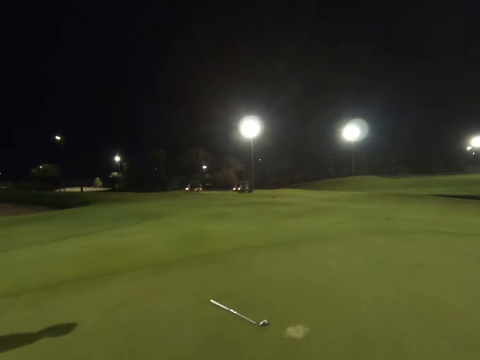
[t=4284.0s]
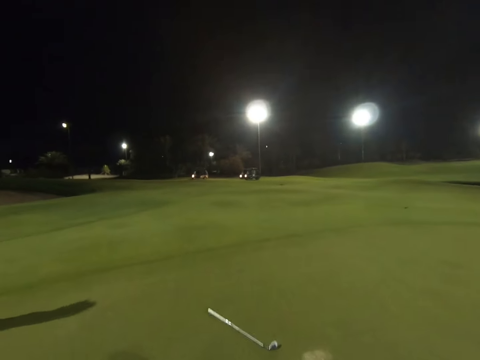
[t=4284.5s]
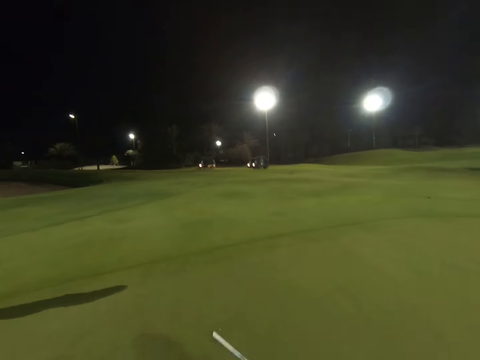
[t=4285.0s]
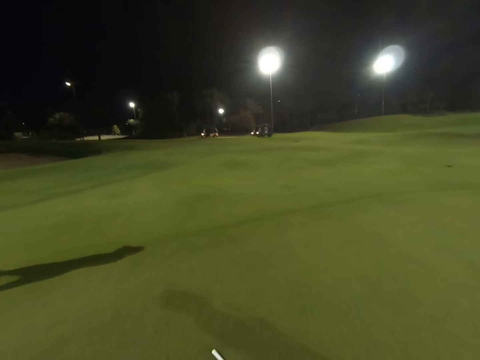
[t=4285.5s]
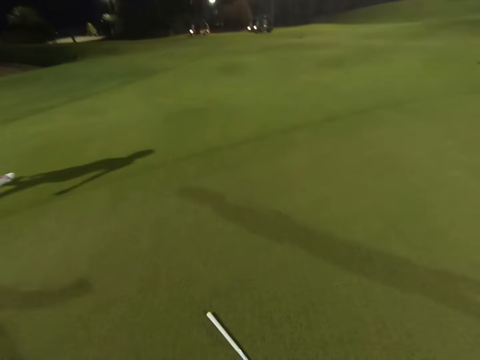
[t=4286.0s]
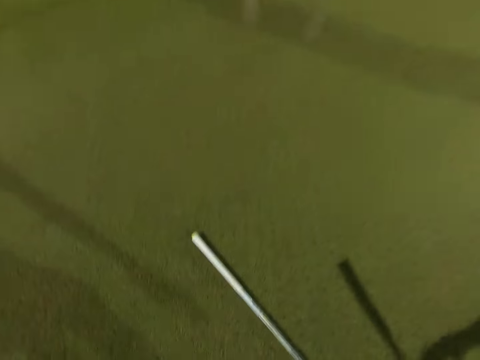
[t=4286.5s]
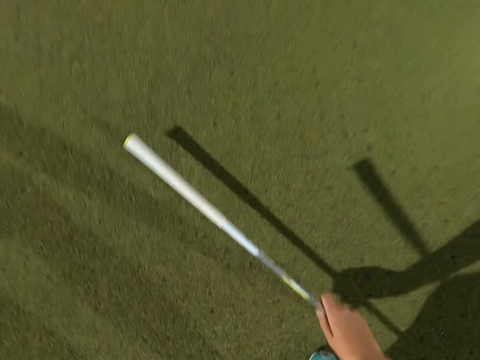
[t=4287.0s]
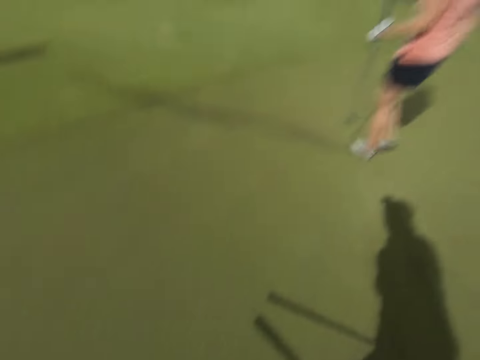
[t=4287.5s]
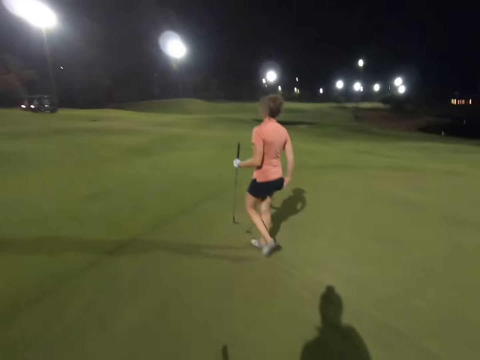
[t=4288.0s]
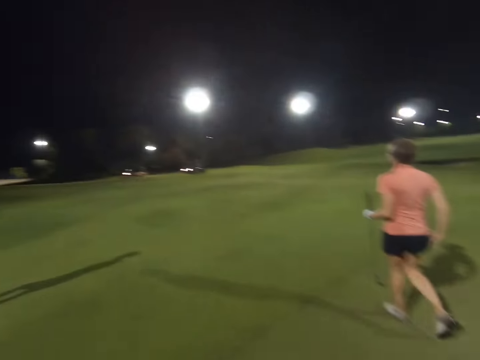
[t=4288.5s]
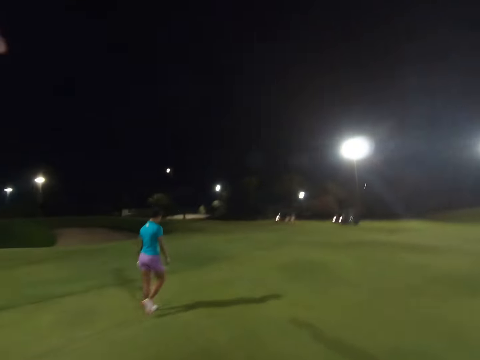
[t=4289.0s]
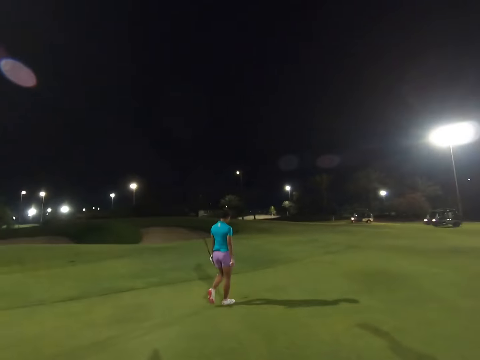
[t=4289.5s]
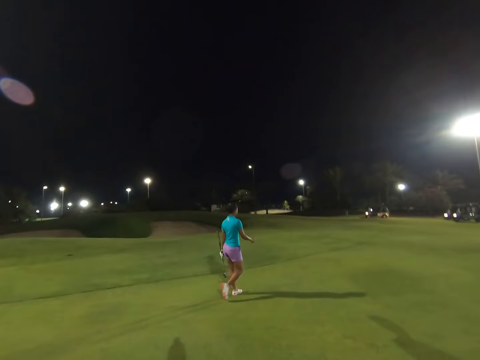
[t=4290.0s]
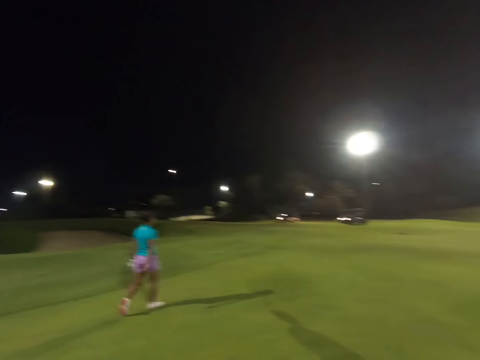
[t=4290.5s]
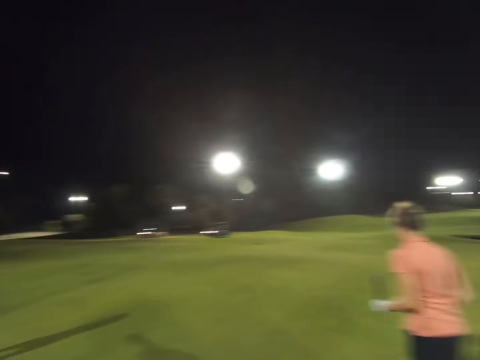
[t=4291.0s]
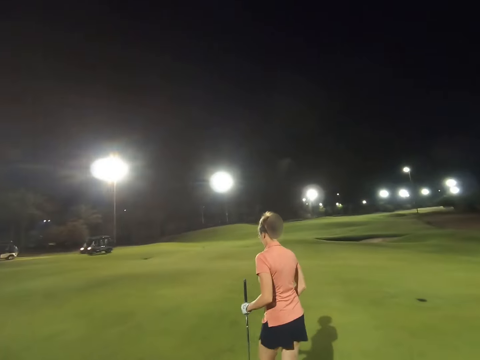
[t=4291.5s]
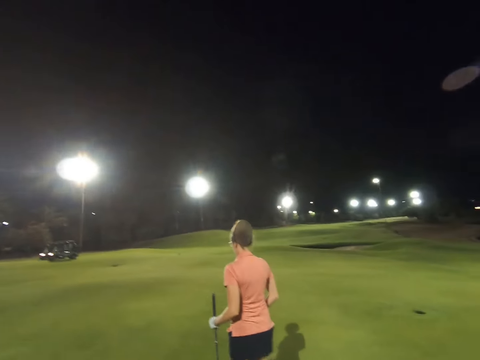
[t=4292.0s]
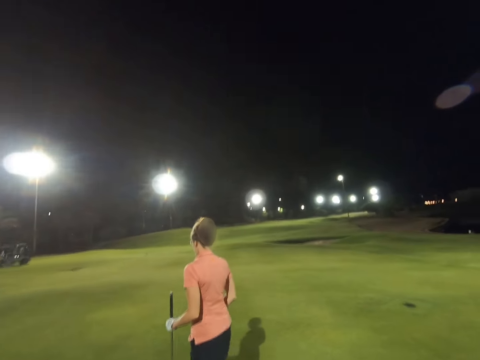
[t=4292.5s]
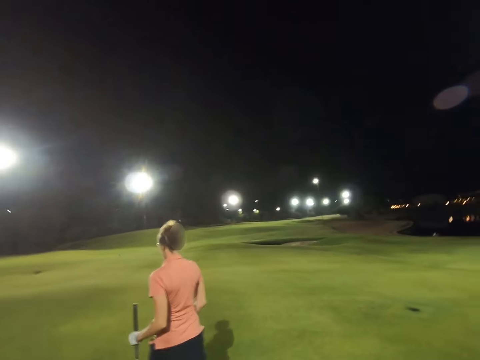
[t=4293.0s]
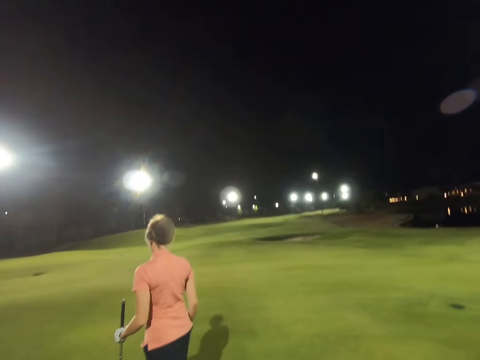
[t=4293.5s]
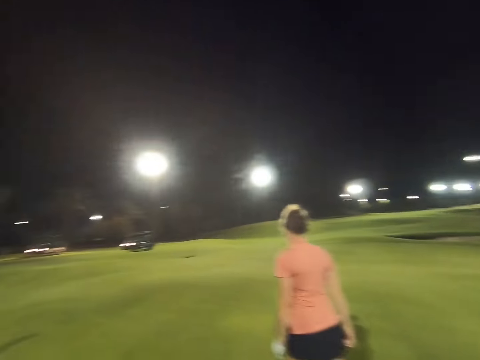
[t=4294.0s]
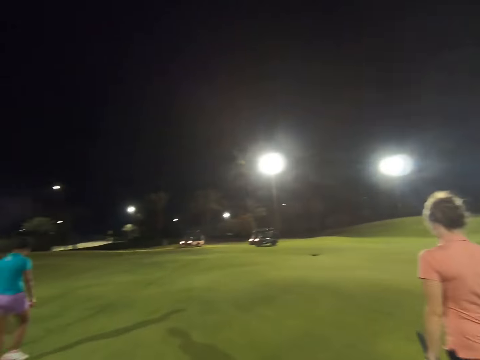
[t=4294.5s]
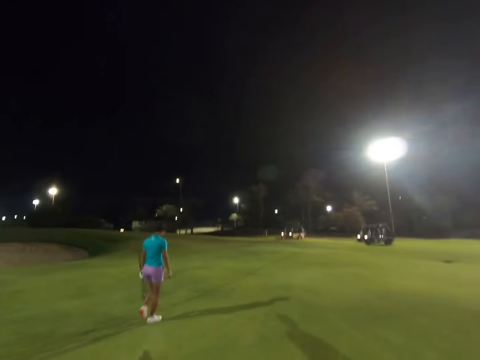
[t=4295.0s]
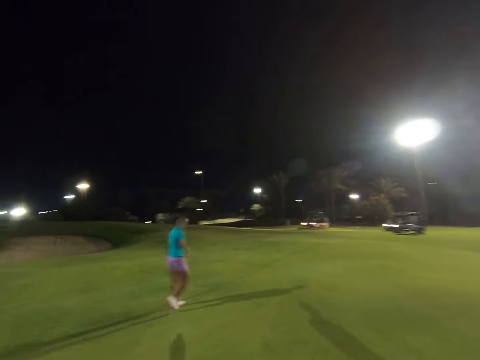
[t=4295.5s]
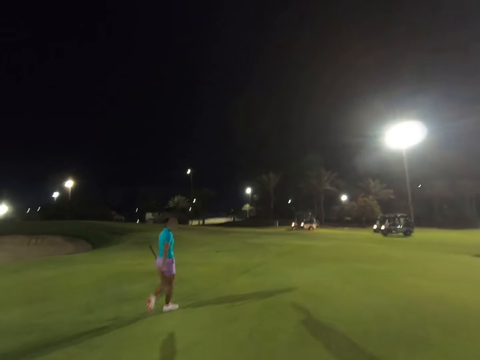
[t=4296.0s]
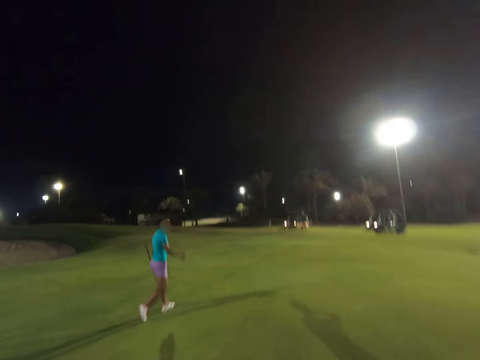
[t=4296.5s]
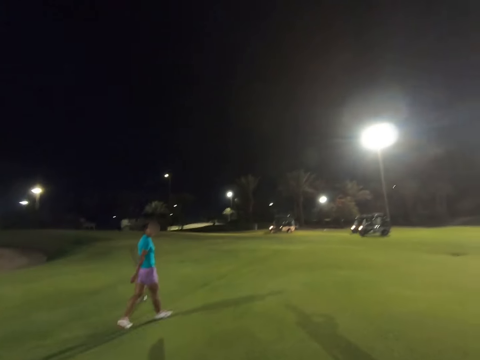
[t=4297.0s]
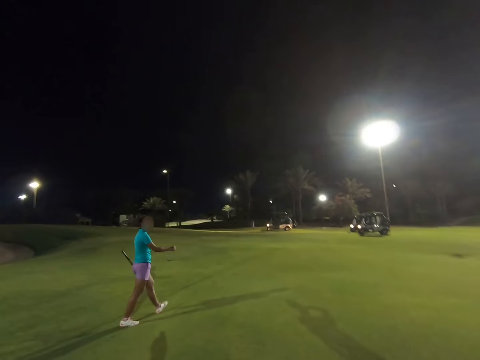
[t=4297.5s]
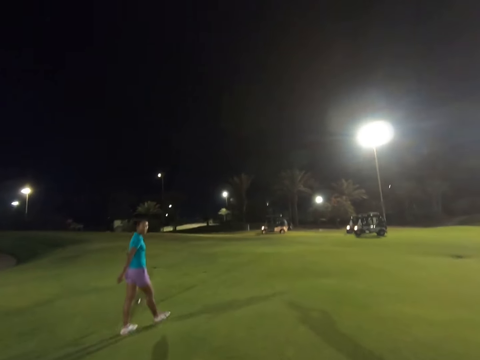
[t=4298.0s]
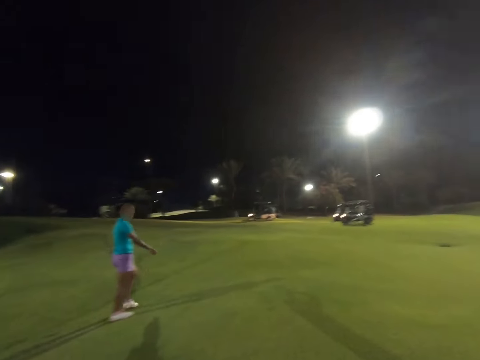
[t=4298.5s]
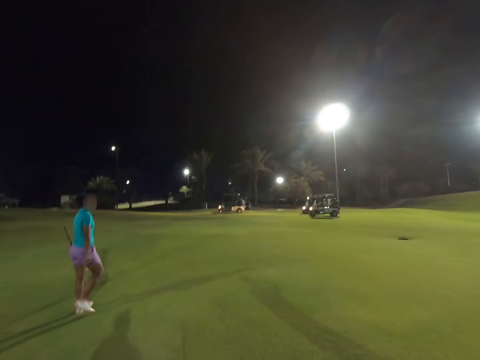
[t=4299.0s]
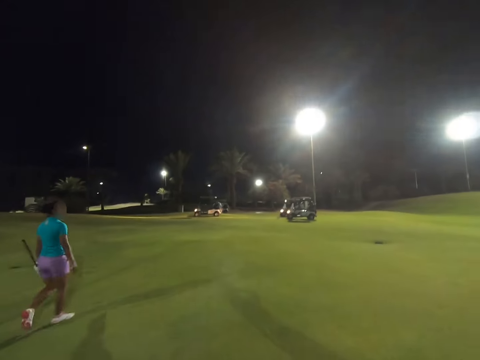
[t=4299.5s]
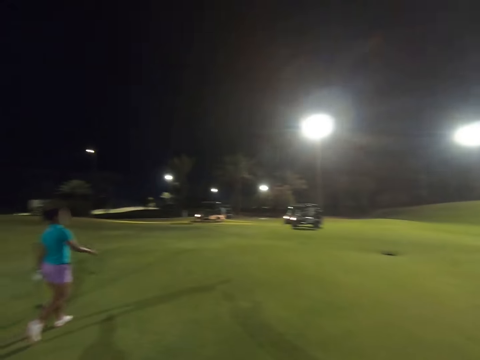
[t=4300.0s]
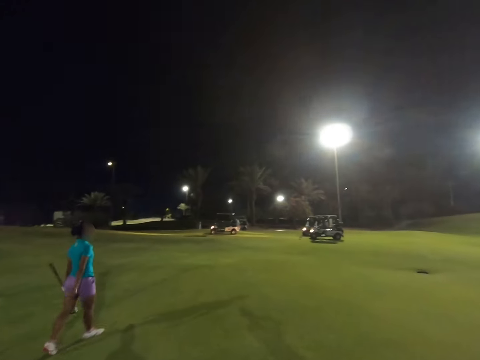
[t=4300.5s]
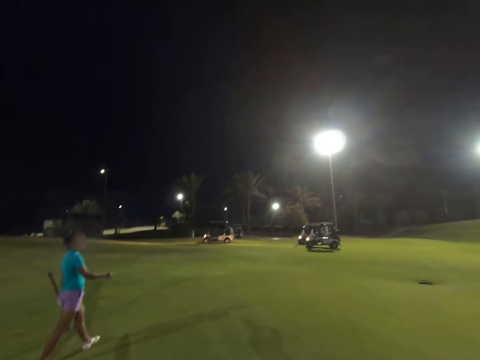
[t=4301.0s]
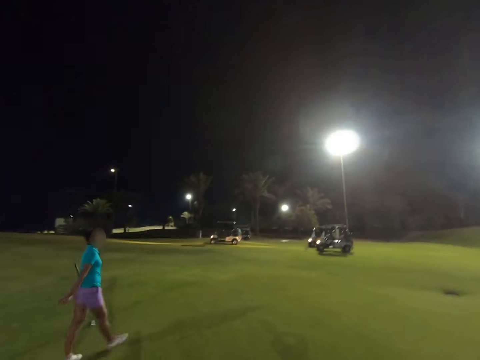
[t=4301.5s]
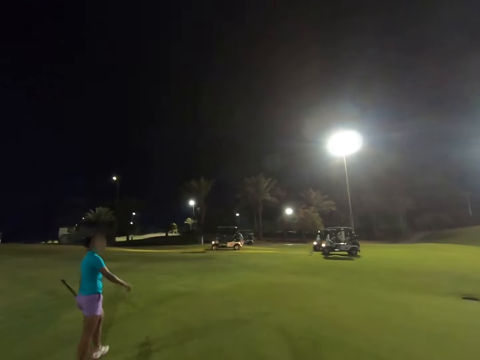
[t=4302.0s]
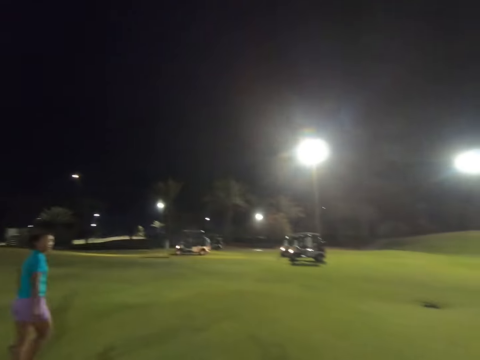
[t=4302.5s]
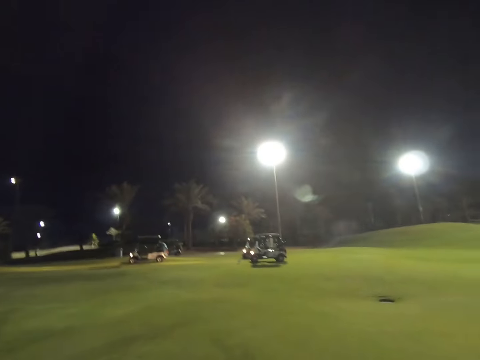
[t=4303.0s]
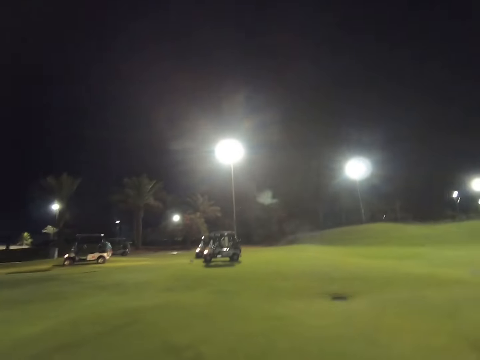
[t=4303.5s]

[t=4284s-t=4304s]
The camera wearer picks up the golf club on the ground. They walk around the field. A woman walks across the golf course towards the golf cart. The camera wearer and another woman walk towards the golf cart.

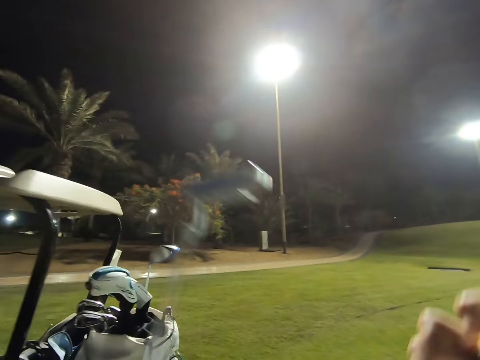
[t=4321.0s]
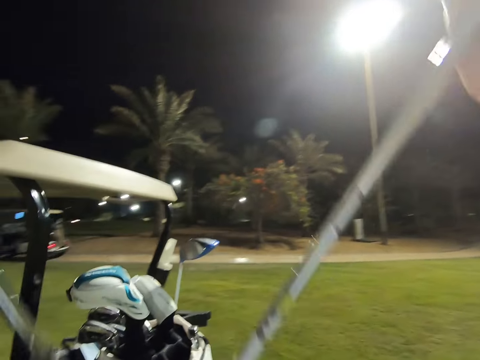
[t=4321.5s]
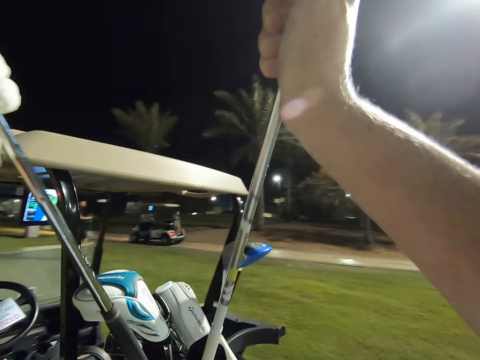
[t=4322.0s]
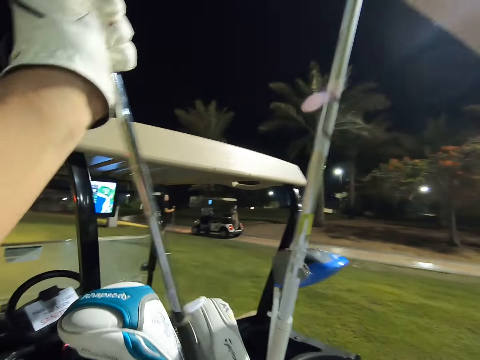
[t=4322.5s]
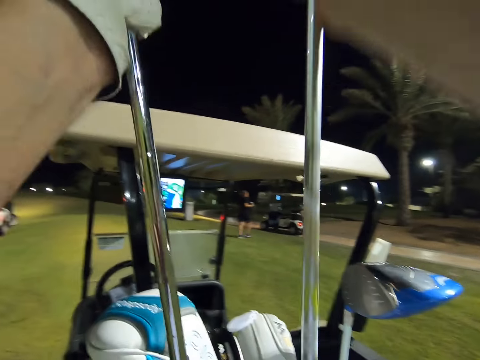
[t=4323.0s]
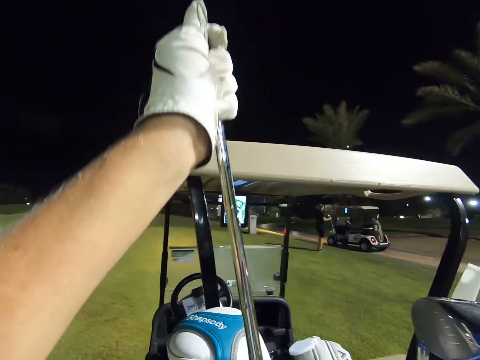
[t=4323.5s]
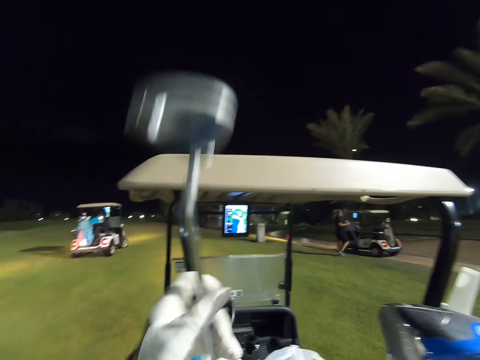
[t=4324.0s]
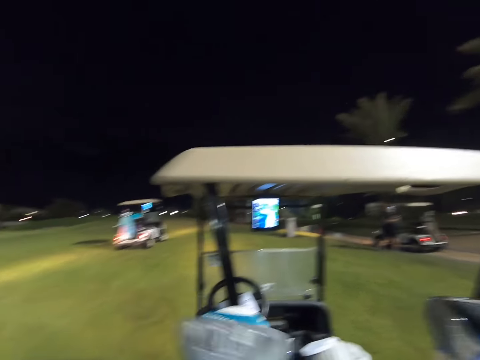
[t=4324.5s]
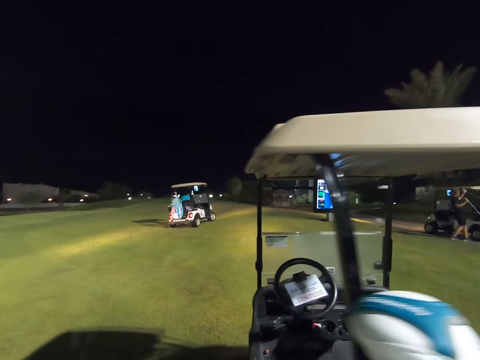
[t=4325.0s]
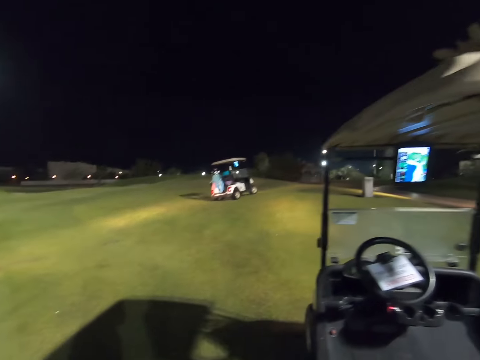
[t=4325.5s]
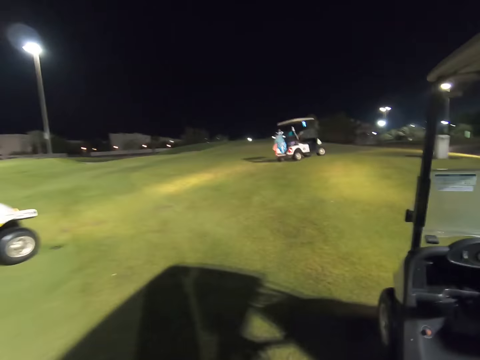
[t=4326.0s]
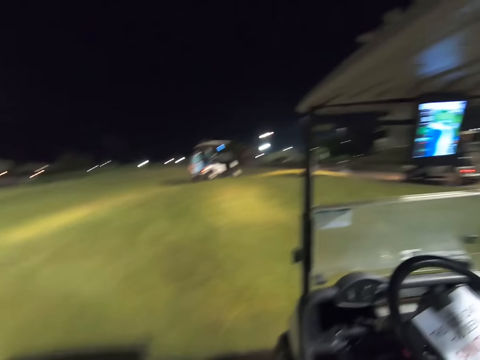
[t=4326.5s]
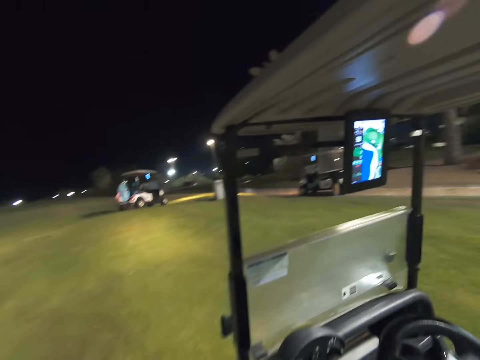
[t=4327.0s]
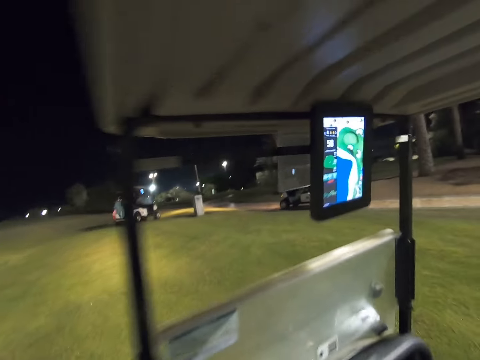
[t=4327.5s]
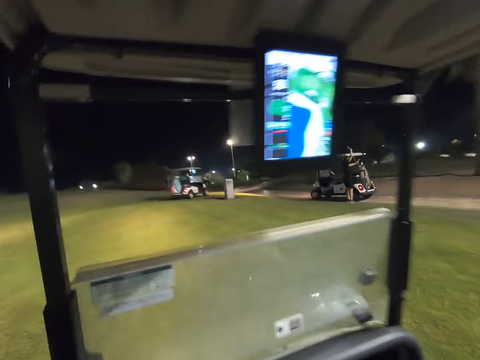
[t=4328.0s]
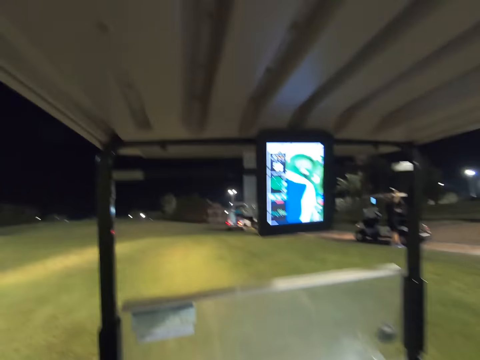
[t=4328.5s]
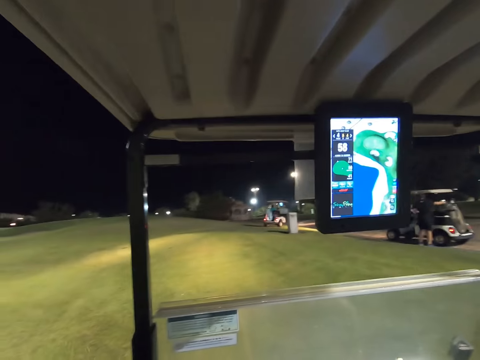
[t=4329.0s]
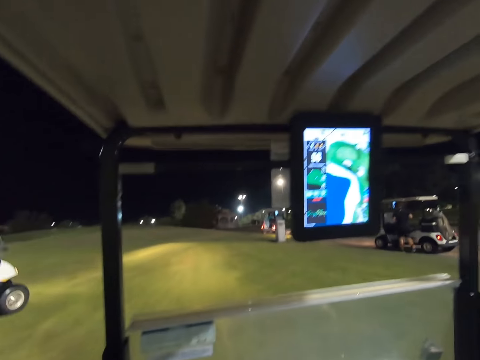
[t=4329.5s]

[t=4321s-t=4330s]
The camera wearer puts the golf clubs in the golf bag. They board the vehicle.
